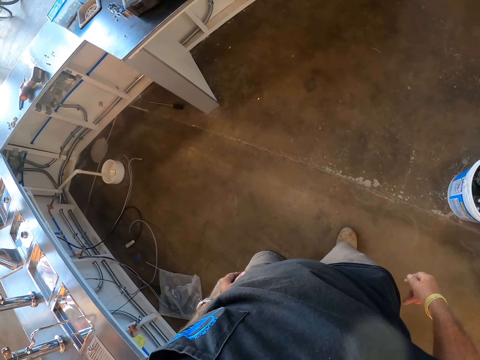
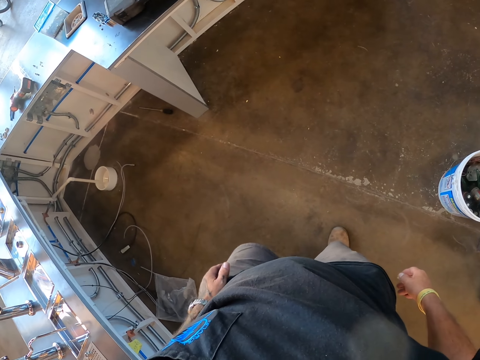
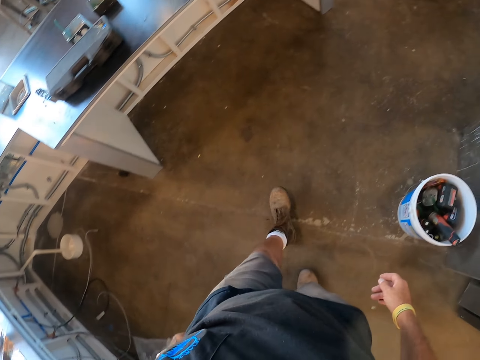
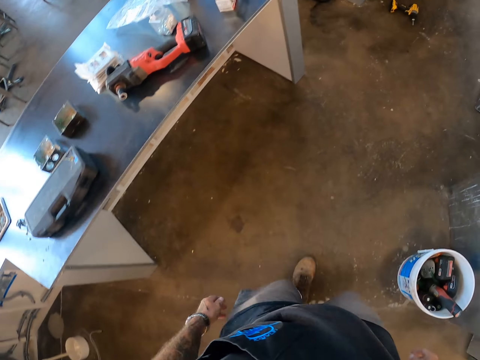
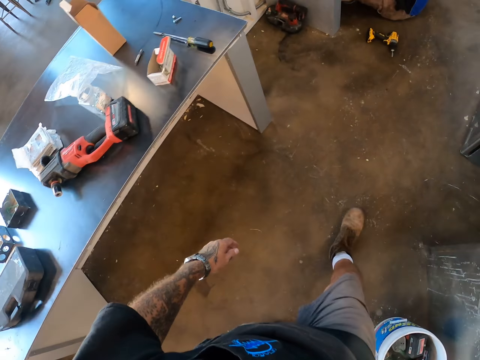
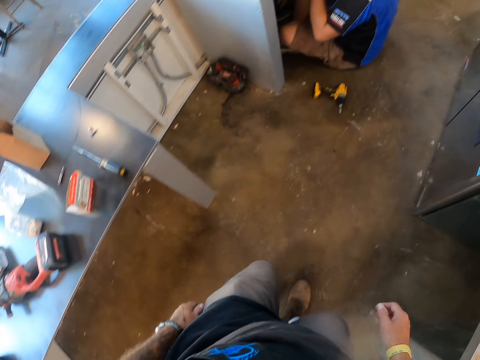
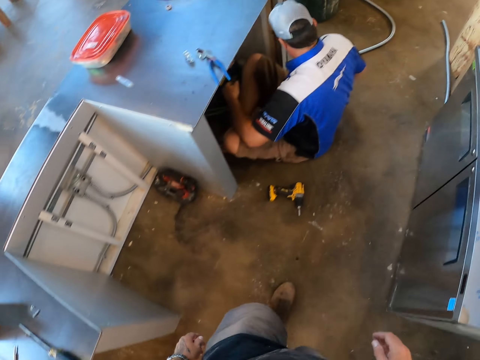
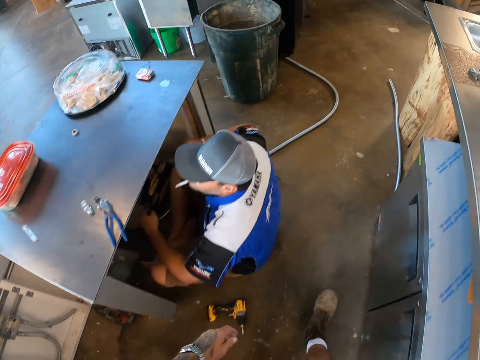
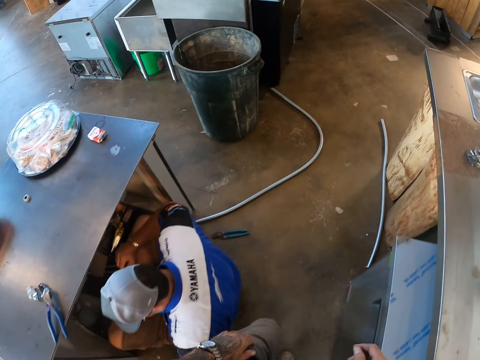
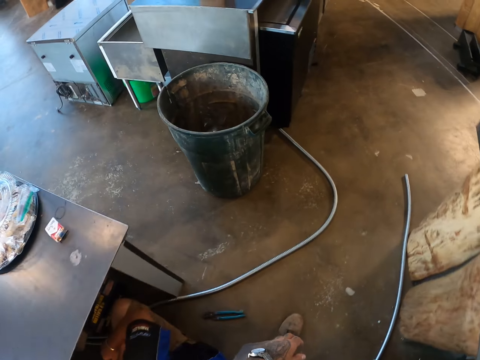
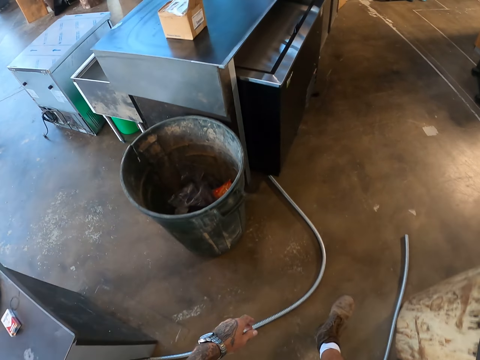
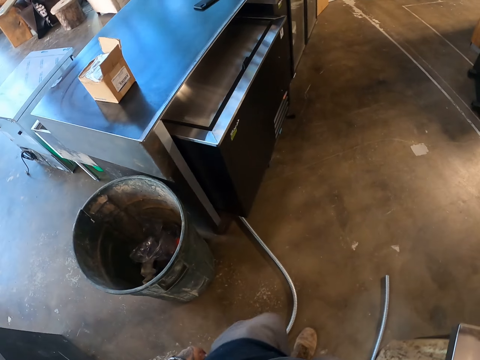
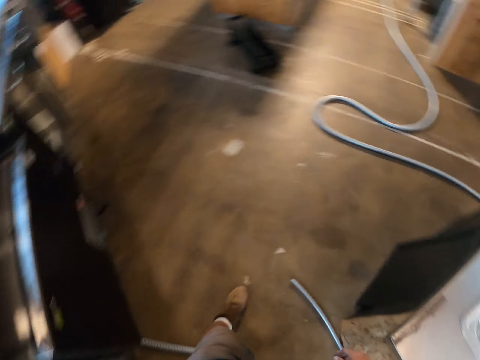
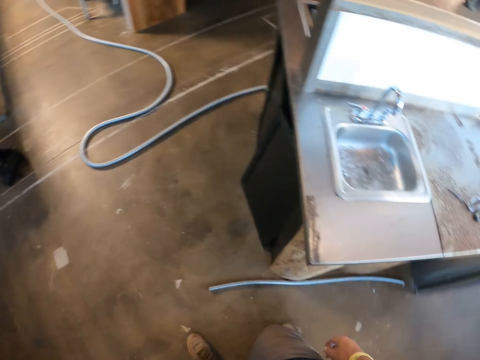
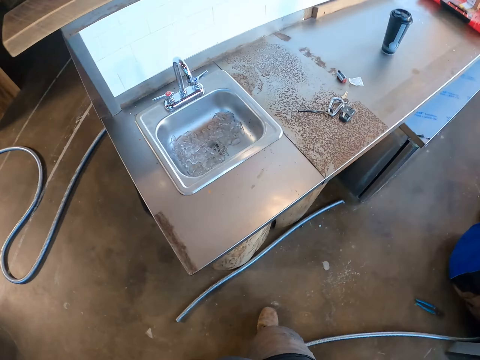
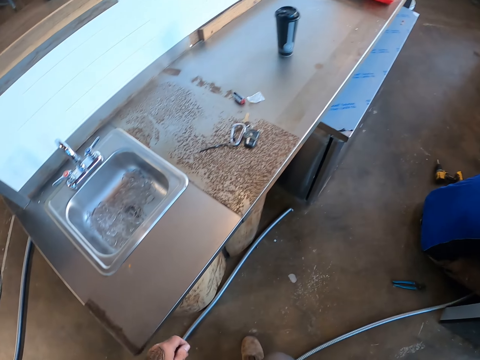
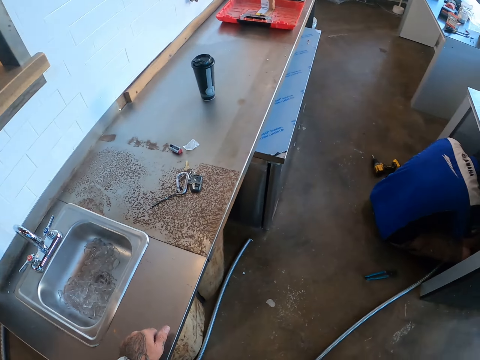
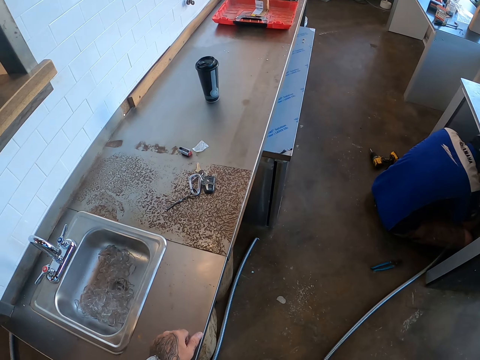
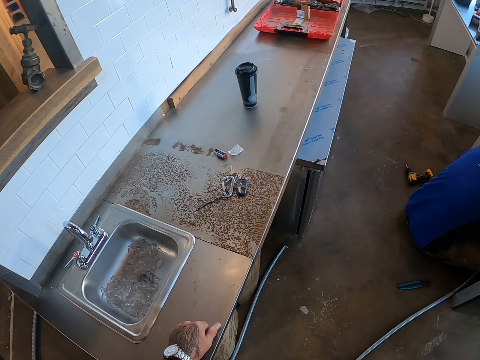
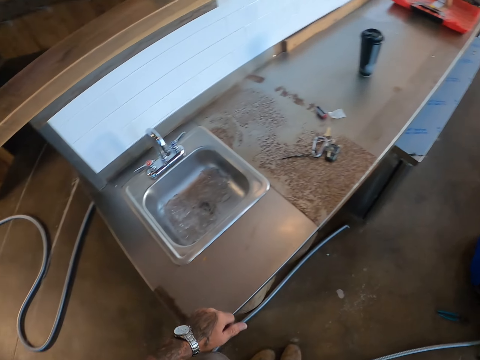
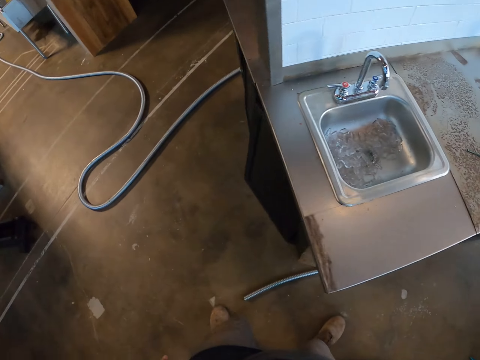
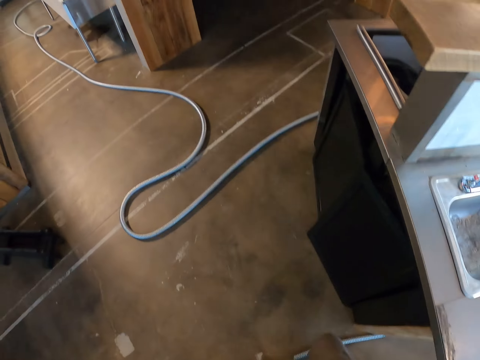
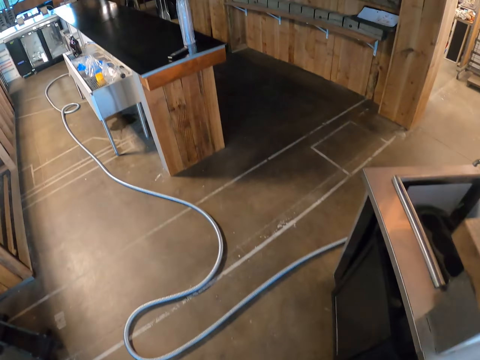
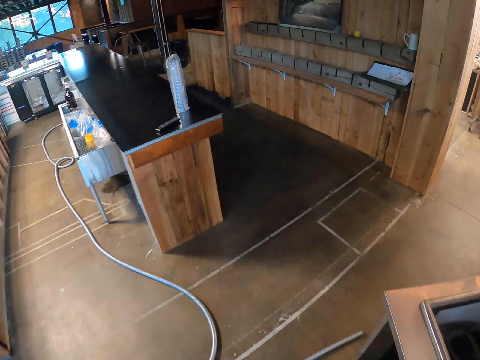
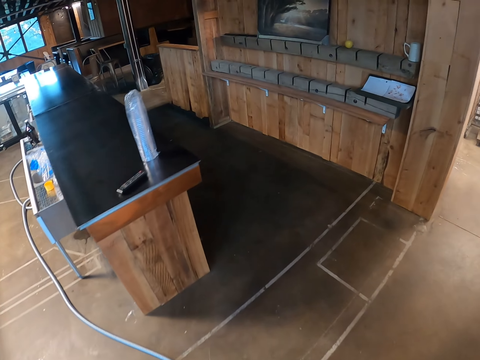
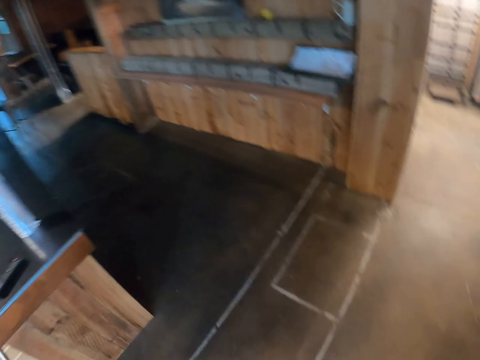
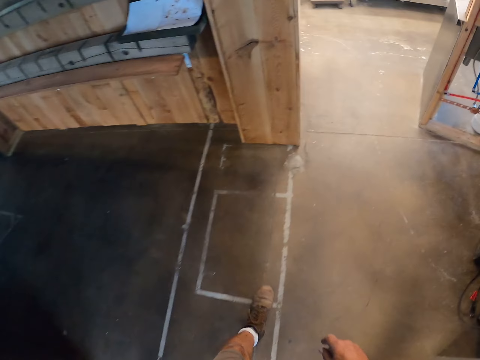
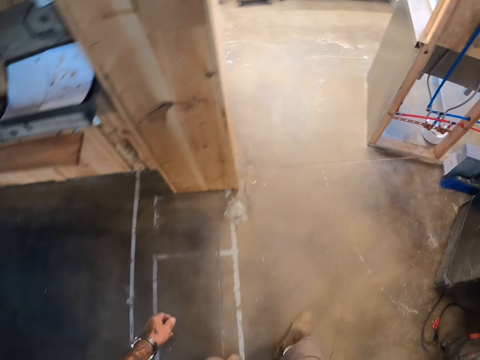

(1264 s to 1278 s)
The camera wearer walks. They touch the sink board.

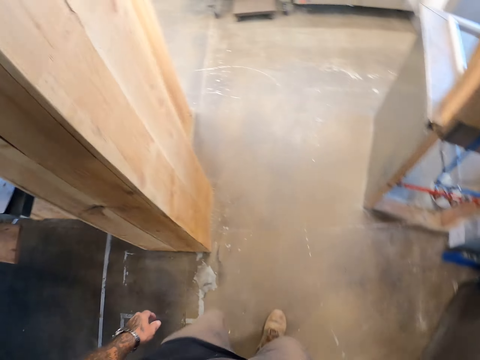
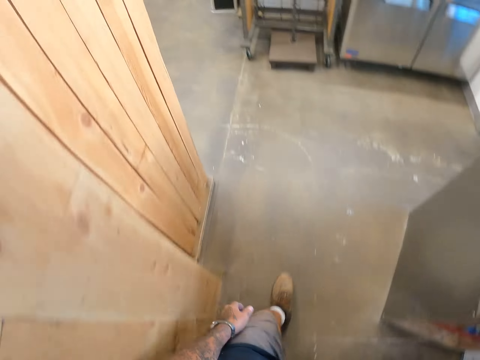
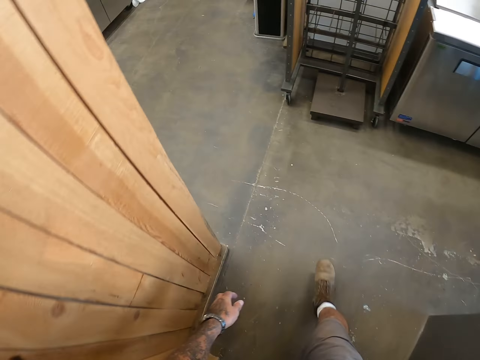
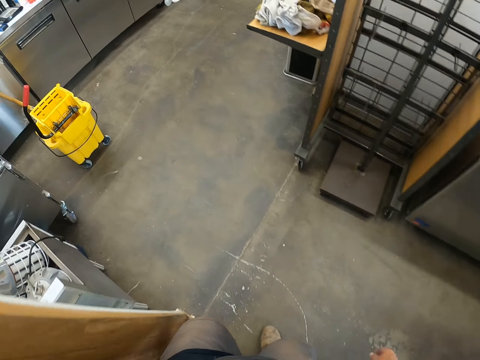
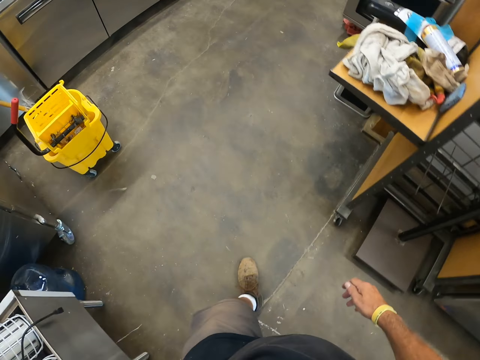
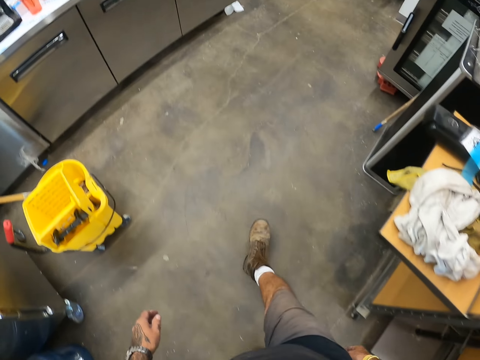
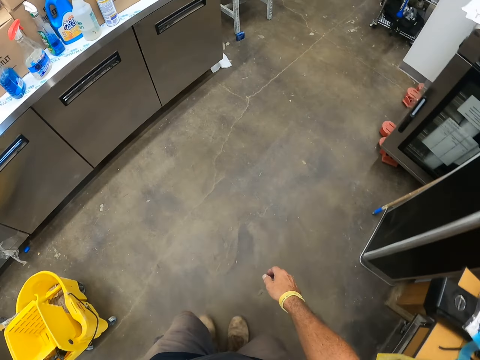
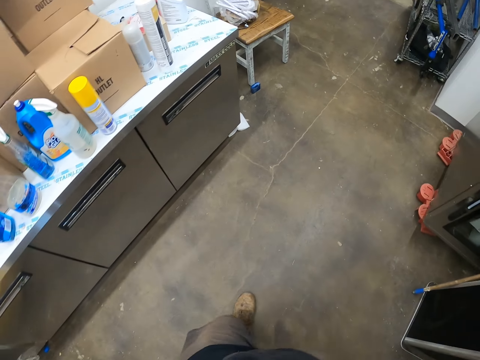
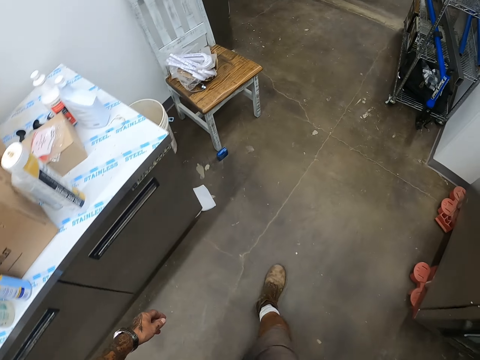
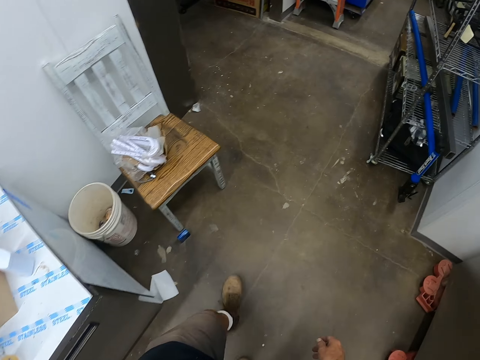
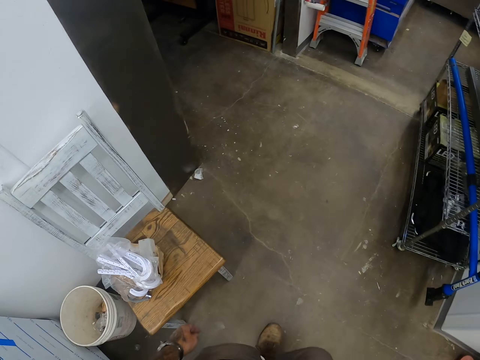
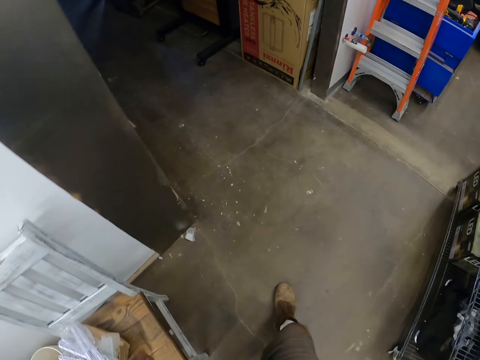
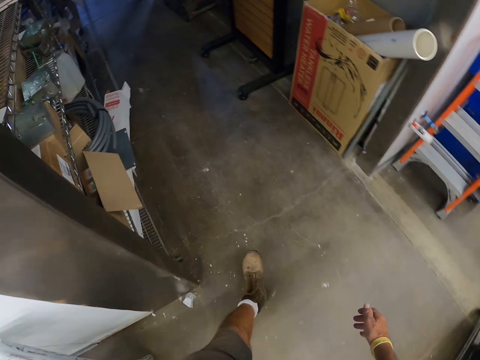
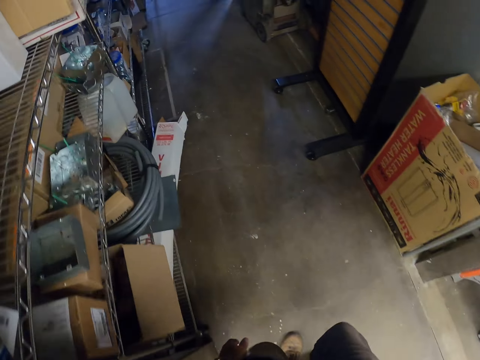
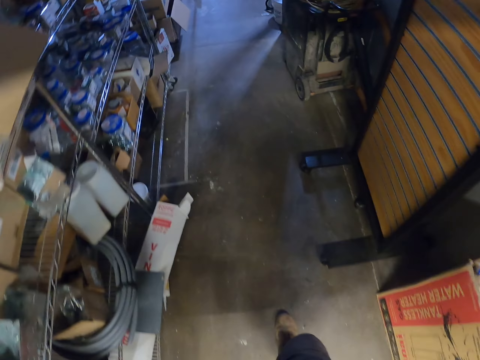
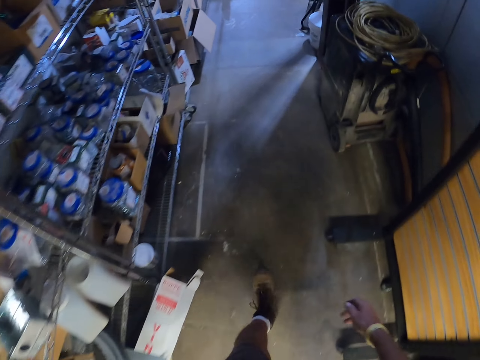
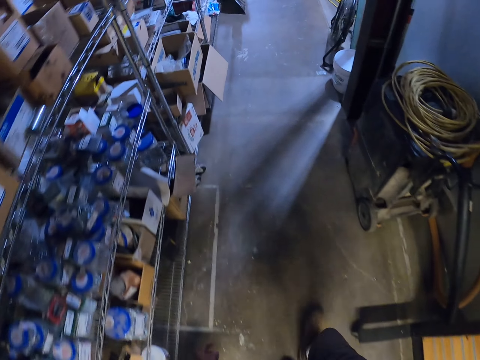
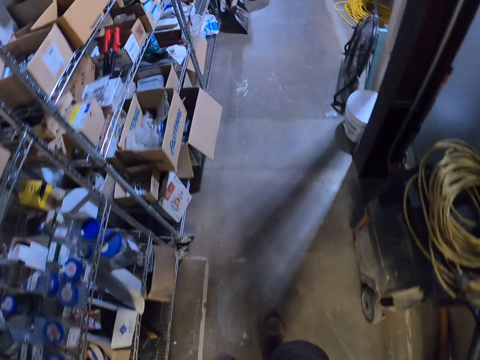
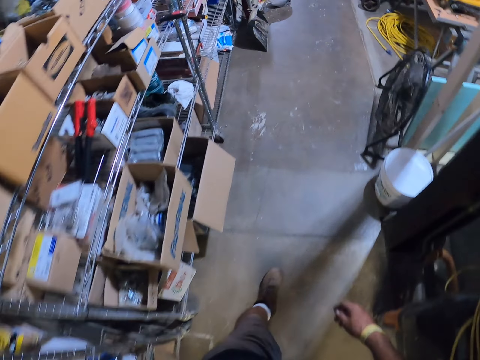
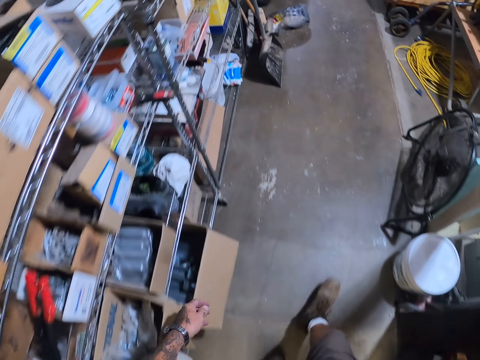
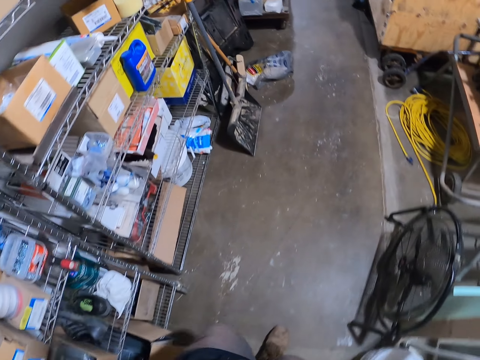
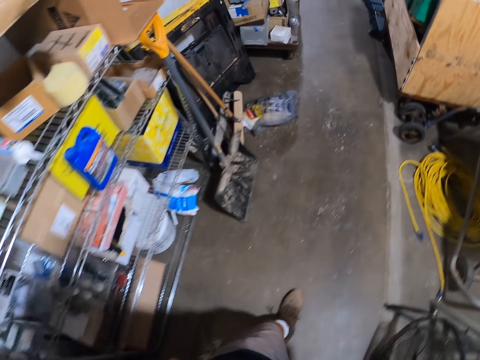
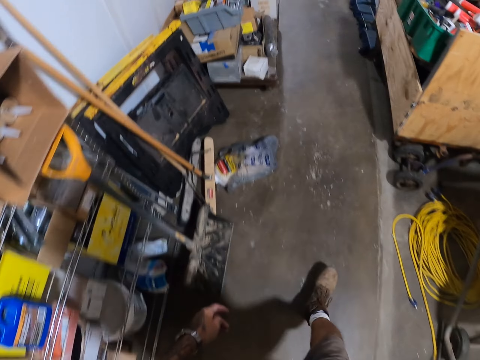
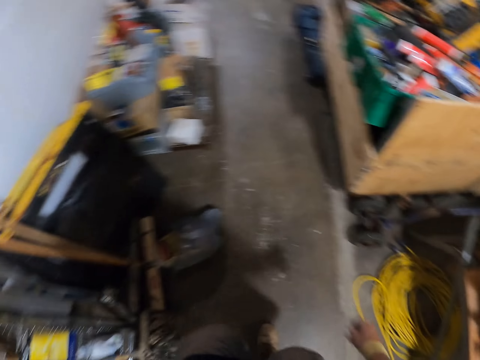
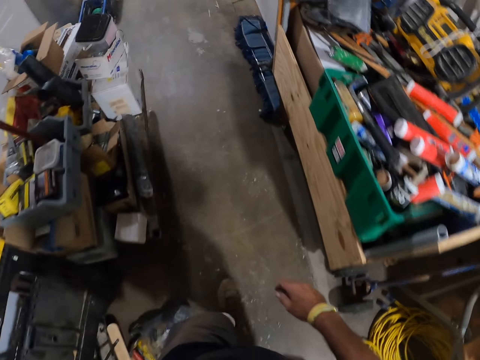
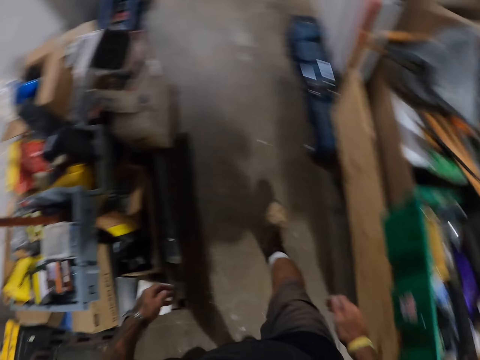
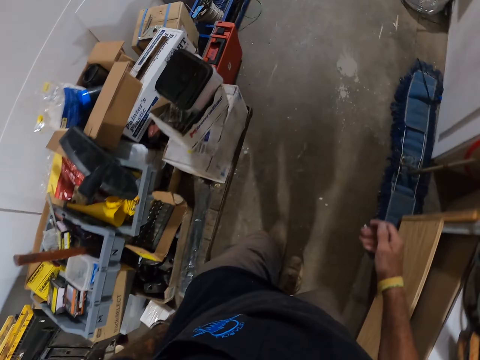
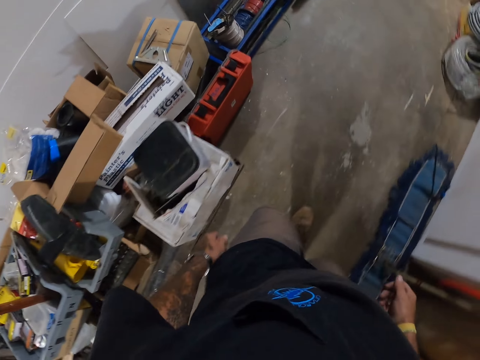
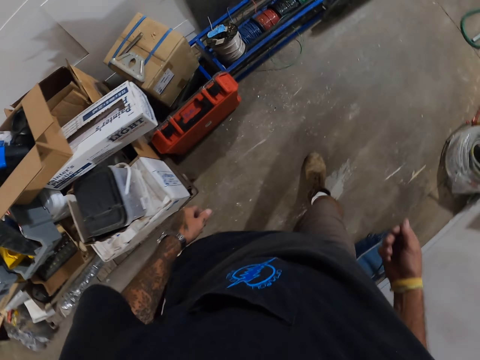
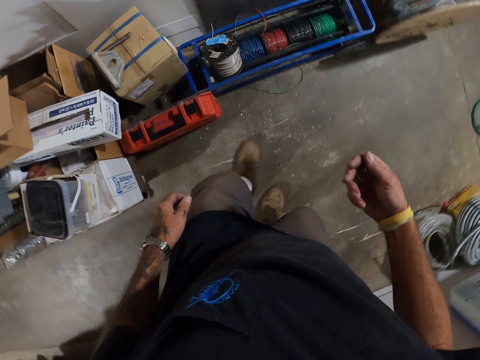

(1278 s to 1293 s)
The camera wearer swings his hands as he walks.
